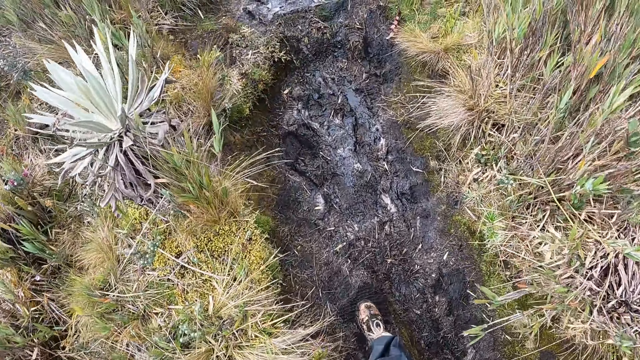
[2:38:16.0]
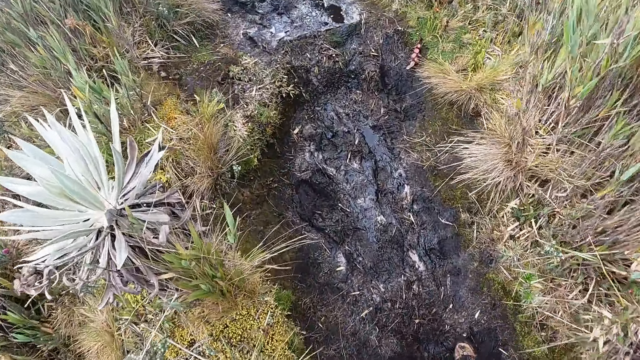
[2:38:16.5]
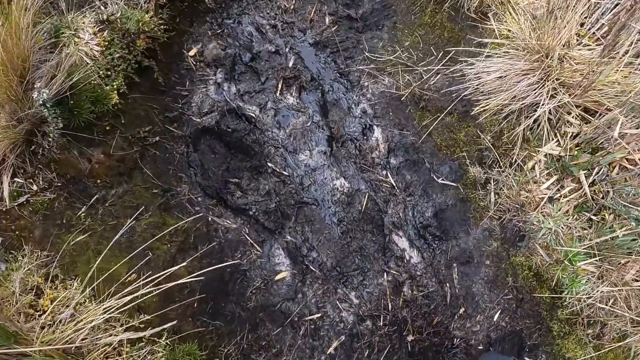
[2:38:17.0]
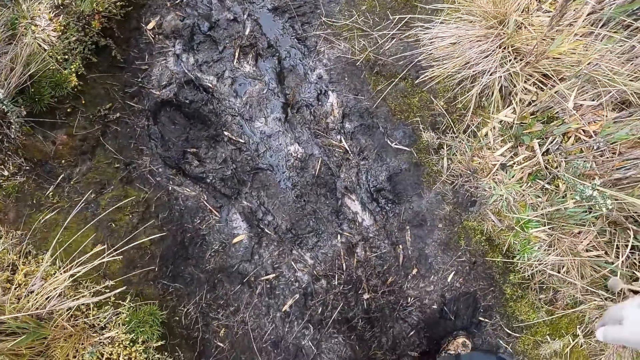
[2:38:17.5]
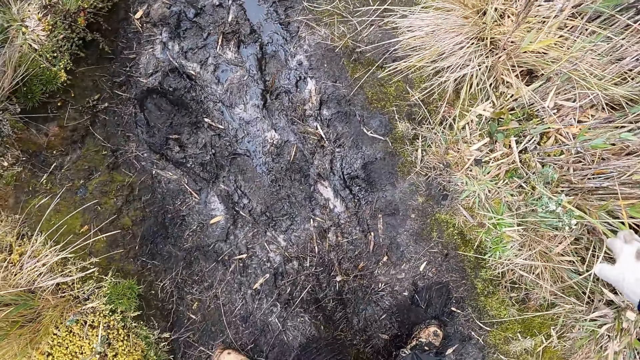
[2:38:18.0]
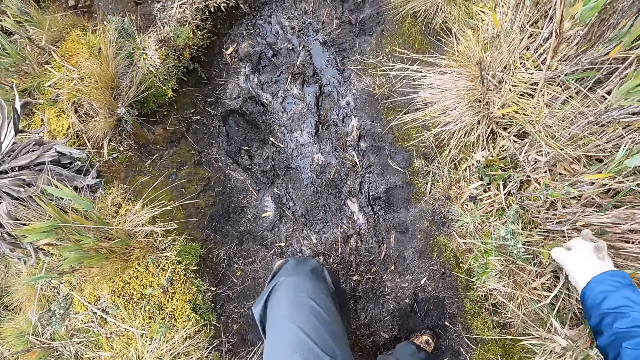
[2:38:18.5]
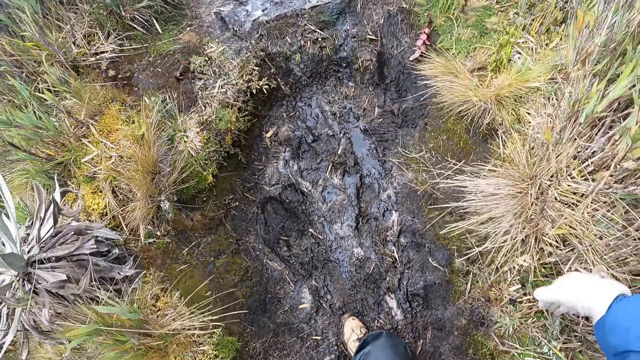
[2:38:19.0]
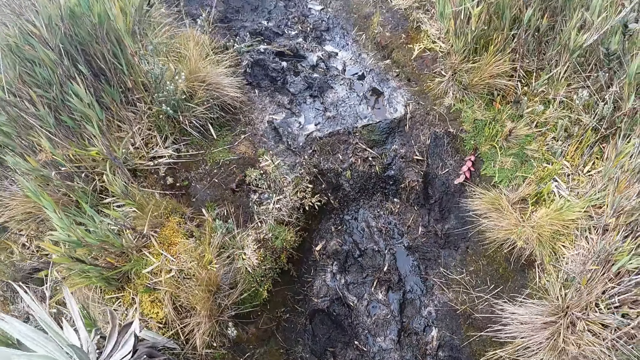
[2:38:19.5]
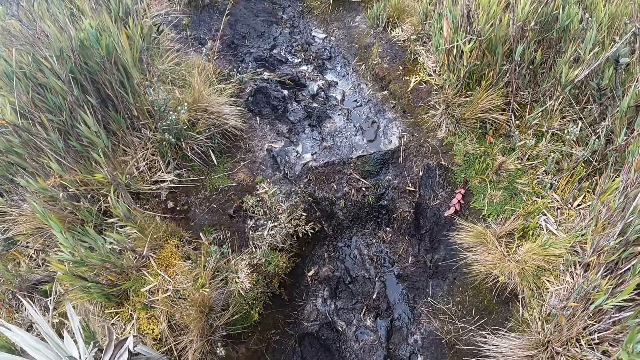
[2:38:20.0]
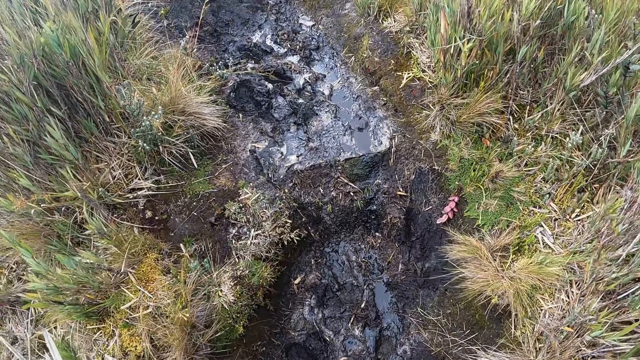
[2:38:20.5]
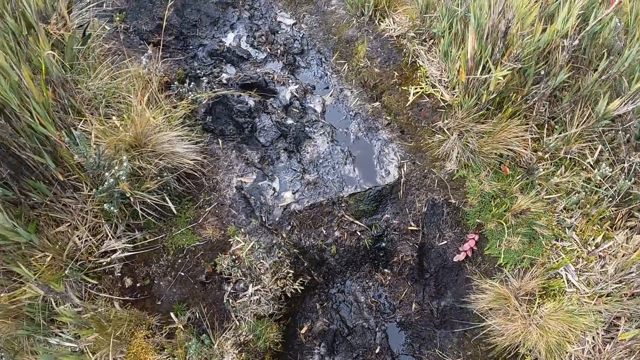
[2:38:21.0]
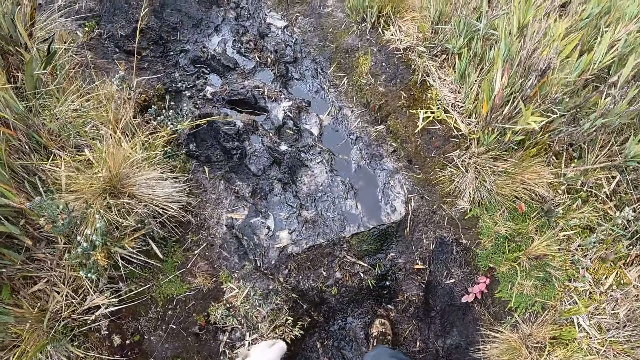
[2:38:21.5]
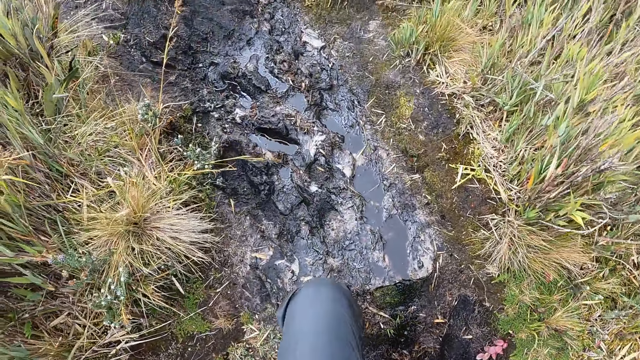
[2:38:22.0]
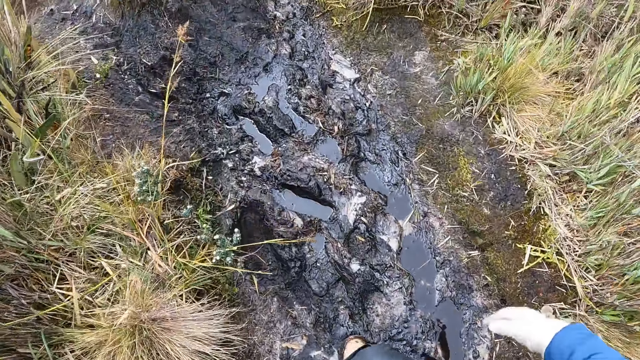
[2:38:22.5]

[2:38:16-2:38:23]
The camera wearer touches the grass.

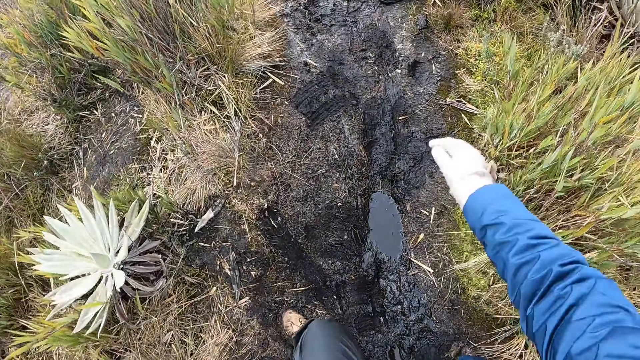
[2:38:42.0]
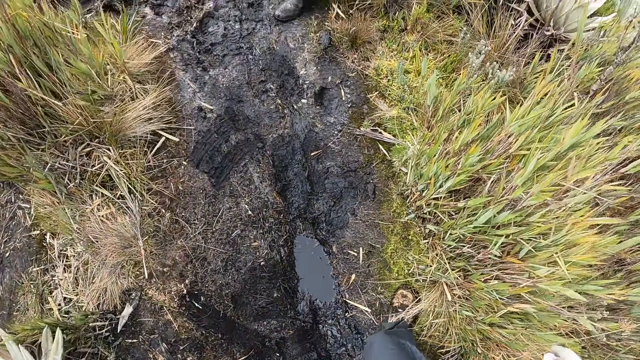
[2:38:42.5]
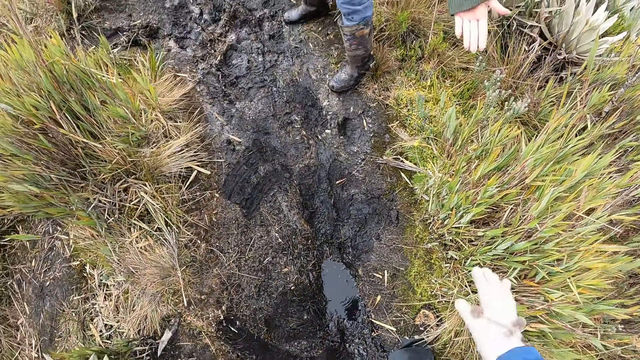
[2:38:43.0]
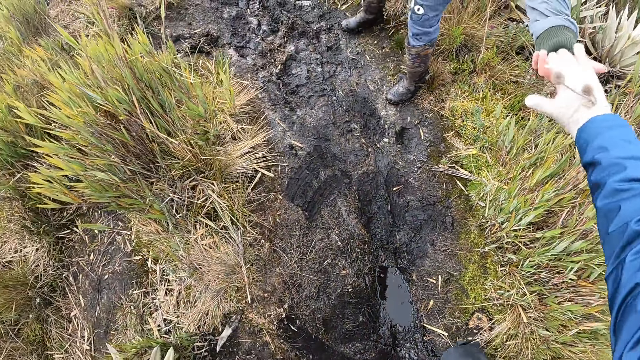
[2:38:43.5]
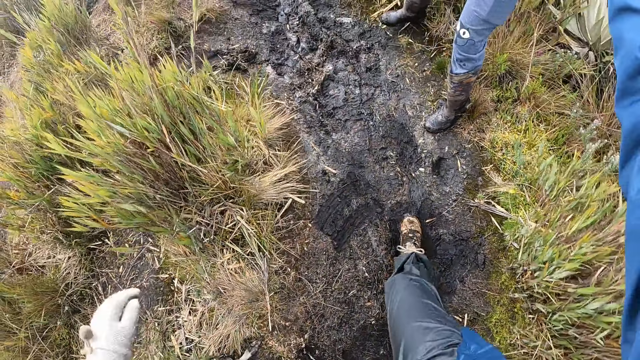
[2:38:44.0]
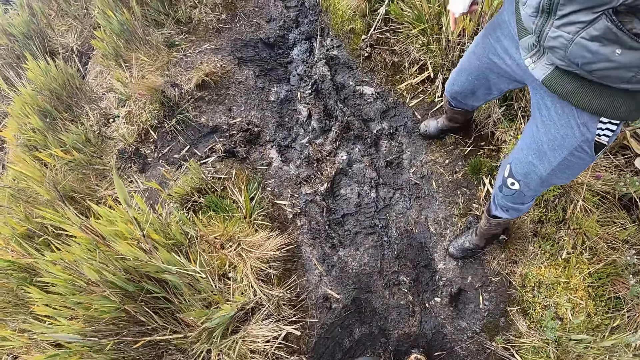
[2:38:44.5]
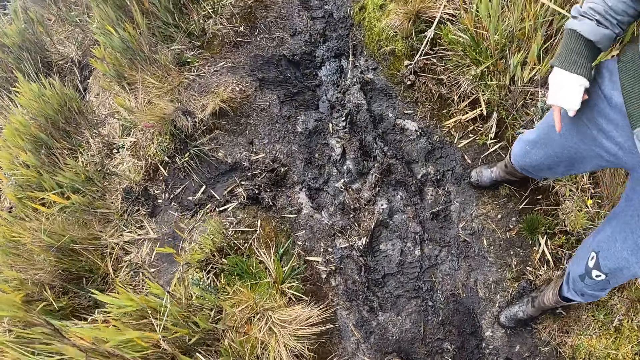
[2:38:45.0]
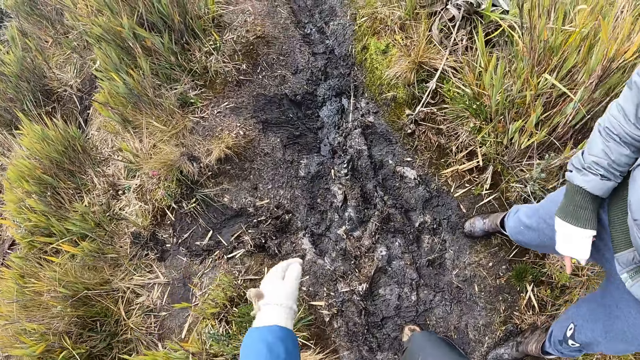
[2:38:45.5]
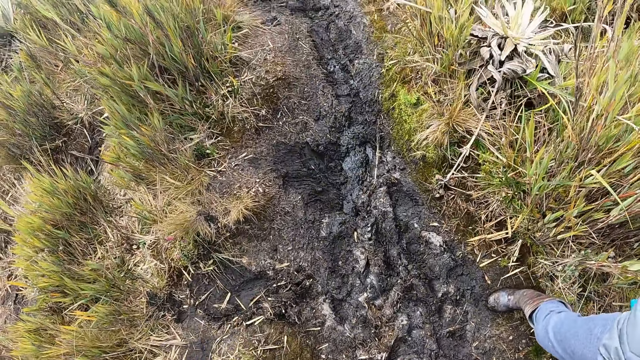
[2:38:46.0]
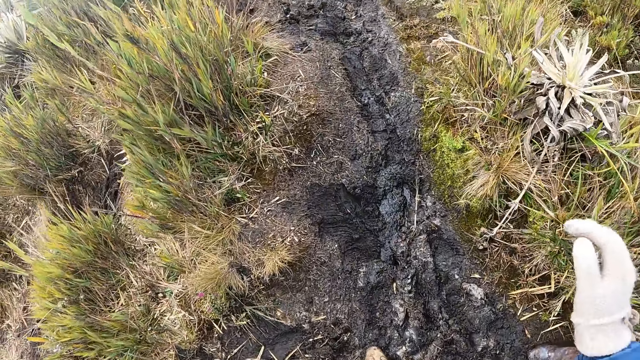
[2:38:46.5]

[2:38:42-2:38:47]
The woman pulls the camera wearer's right hand with her left hand up the pathway.

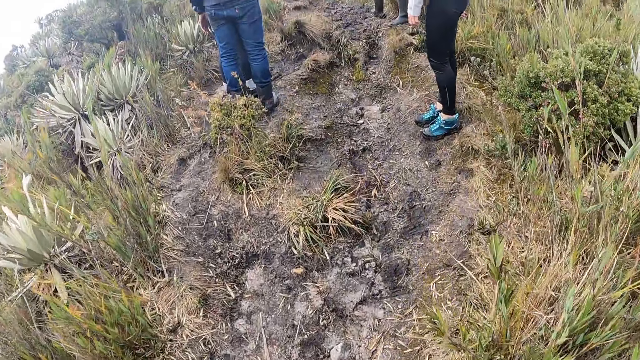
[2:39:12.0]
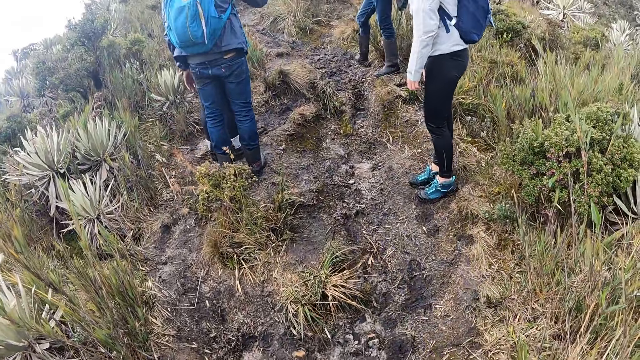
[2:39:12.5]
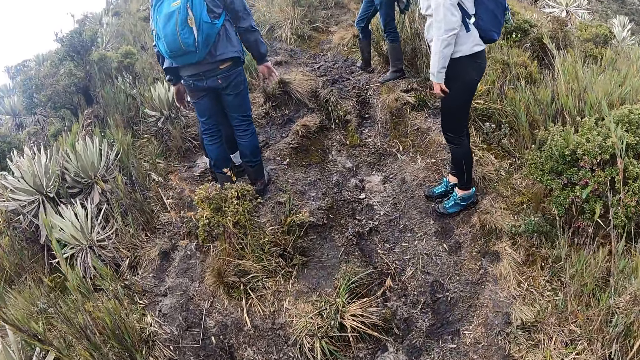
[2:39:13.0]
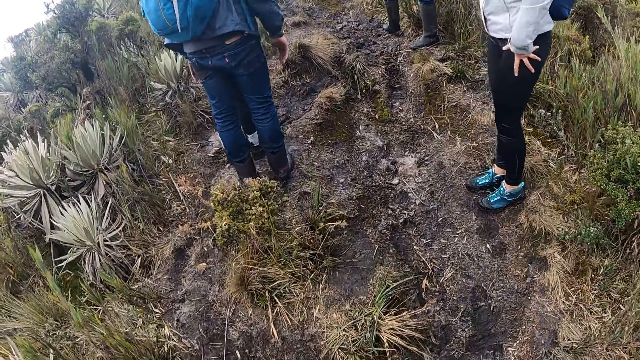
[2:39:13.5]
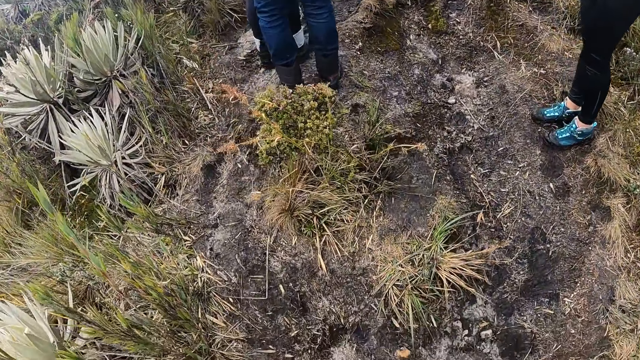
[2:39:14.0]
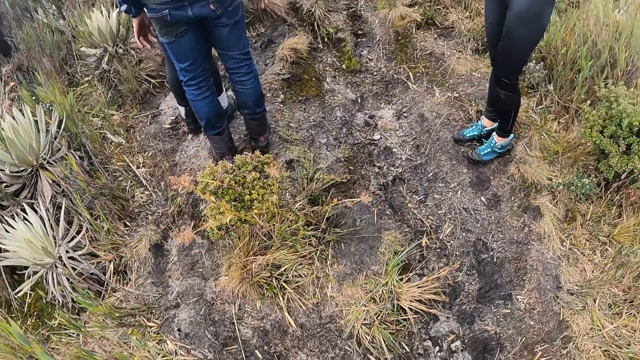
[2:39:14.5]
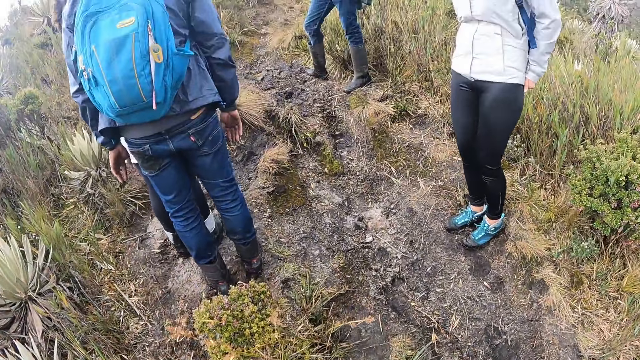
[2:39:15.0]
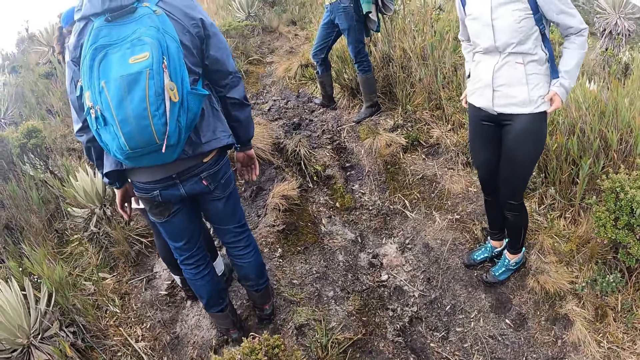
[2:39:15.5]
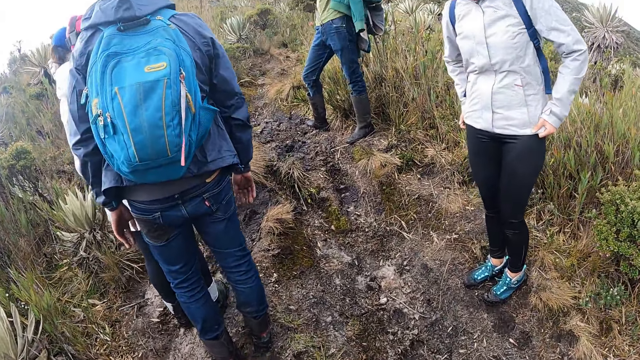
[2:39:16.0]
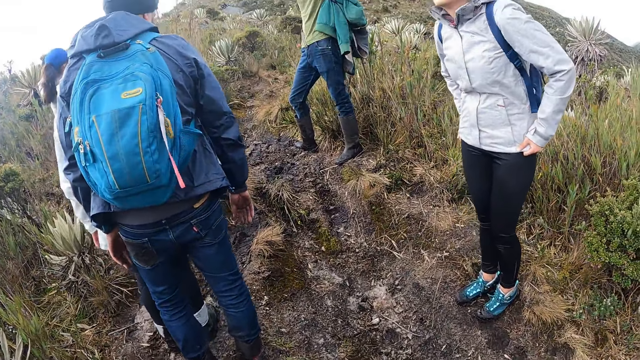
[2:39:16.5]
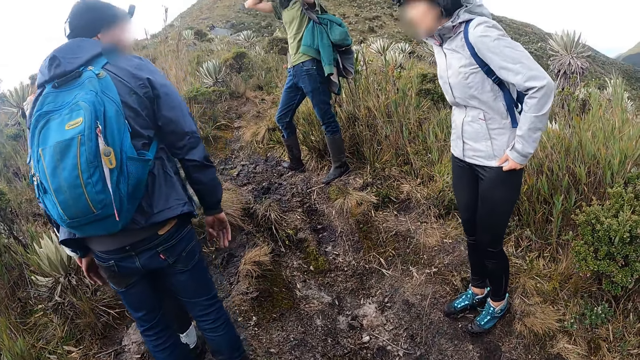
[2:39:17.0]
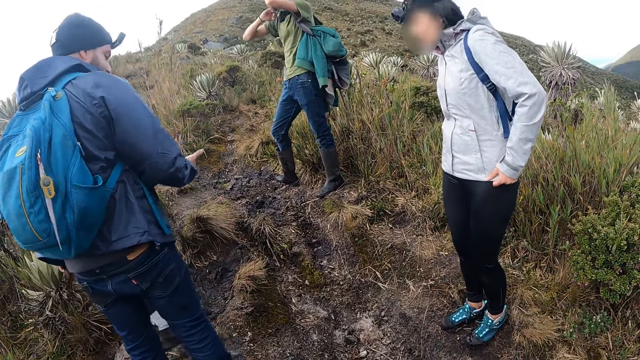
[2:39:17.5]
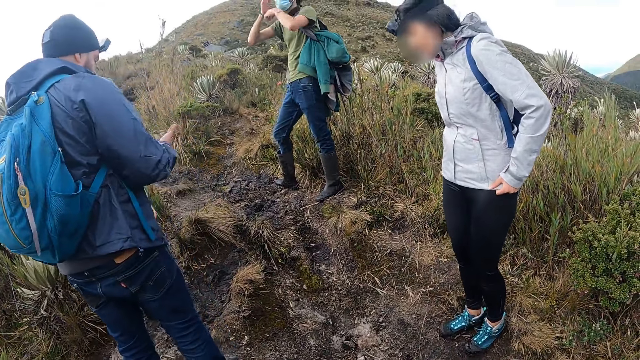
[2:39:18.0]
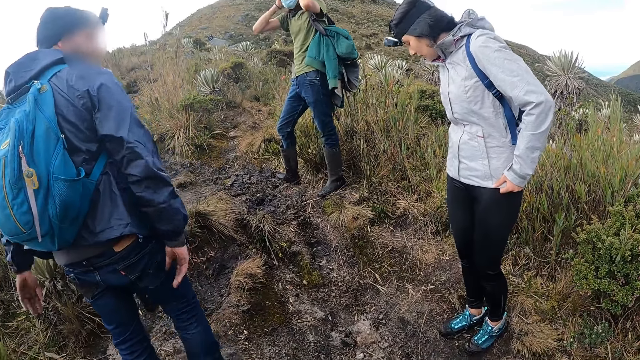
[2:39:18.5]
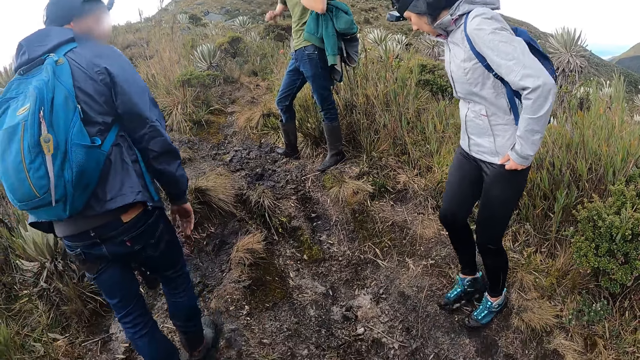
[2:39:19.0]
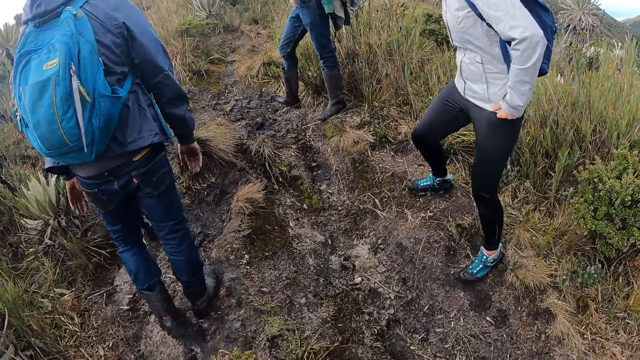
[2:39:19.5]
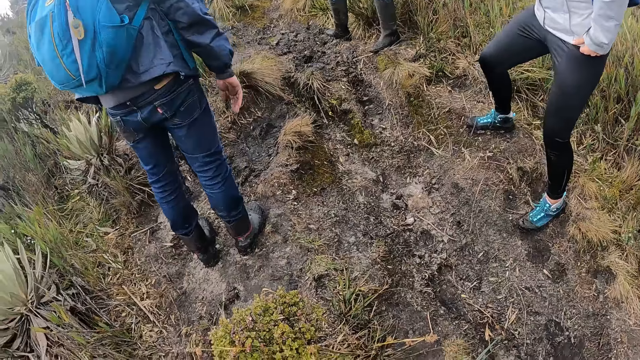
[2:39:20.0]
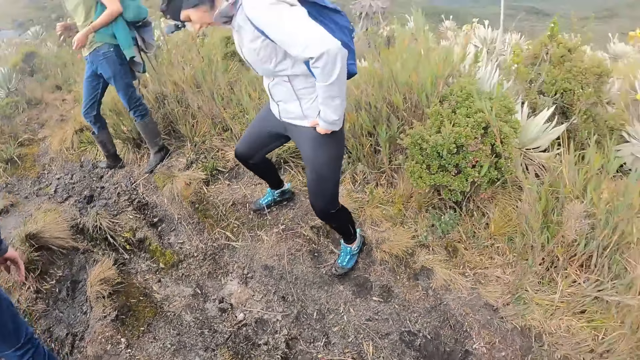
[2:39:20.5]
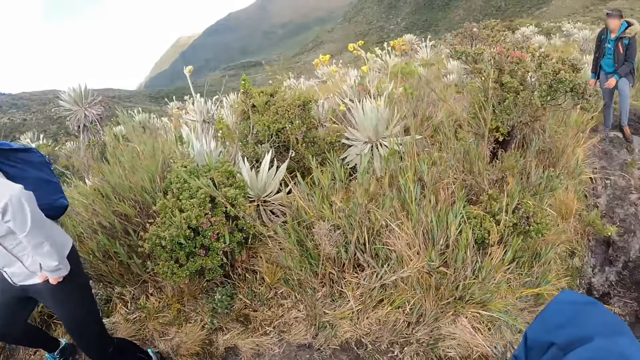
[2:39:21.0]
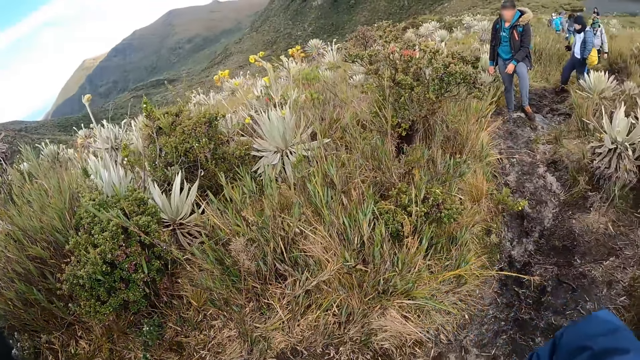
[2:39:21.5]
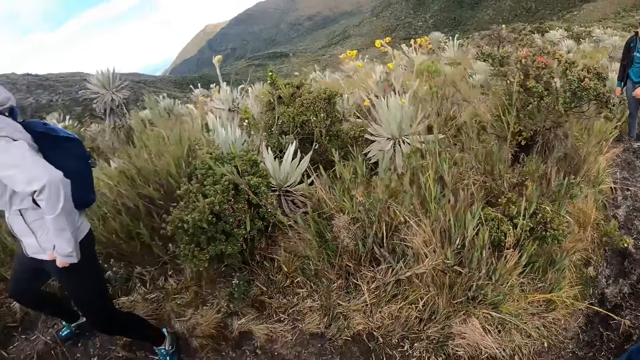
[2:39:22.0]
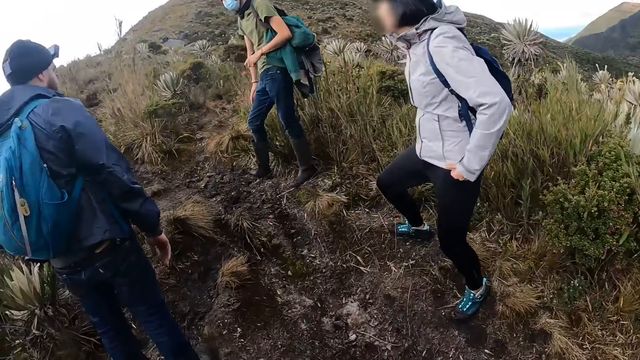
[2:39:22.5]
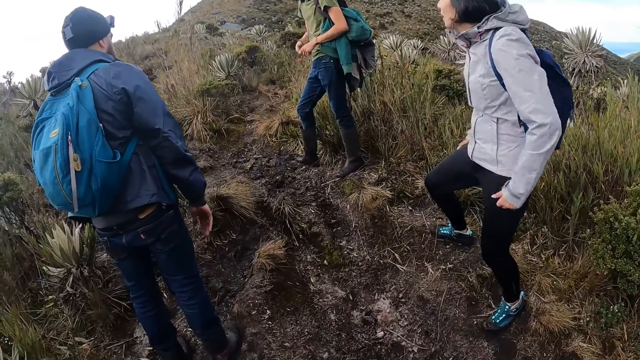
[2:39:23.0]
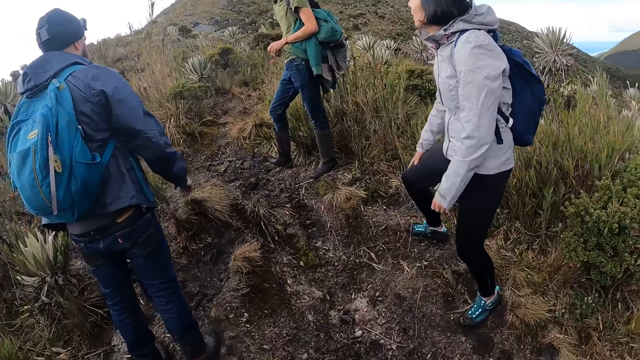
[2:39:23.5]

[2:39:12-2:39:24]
A group of people converses along the pathway. The camera wearer looks around. They turn around at the group of people on the pathway.
